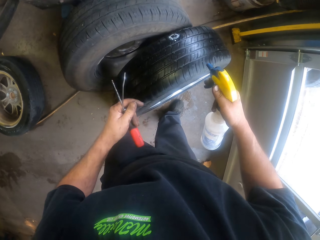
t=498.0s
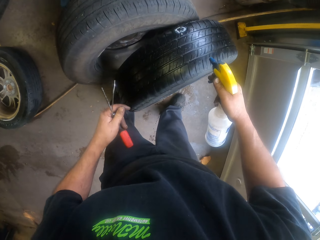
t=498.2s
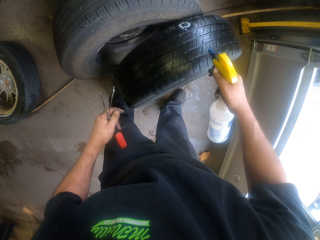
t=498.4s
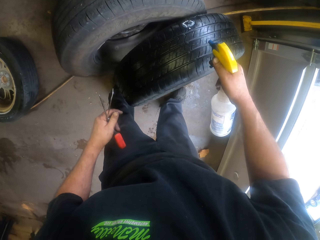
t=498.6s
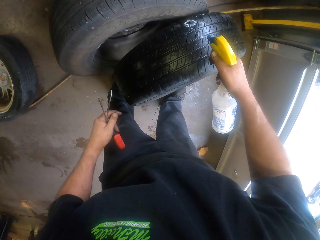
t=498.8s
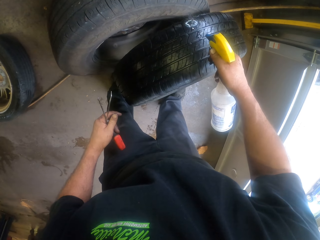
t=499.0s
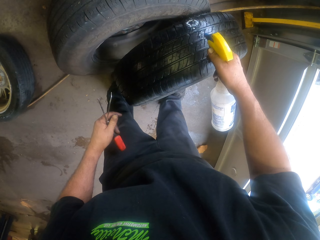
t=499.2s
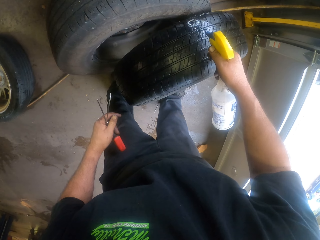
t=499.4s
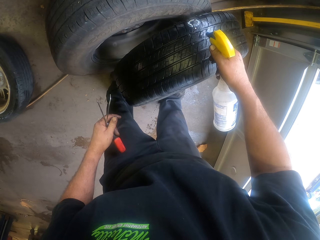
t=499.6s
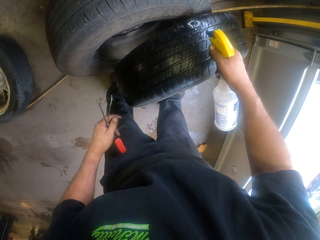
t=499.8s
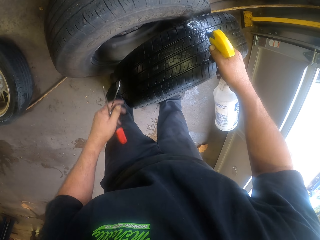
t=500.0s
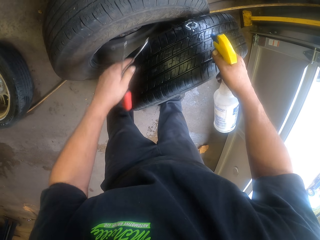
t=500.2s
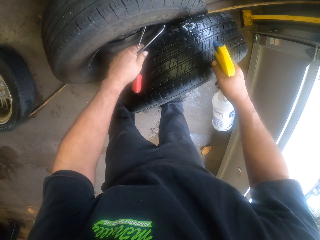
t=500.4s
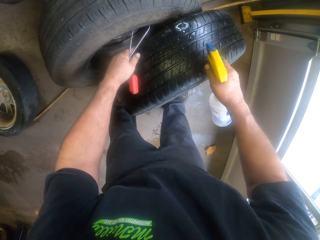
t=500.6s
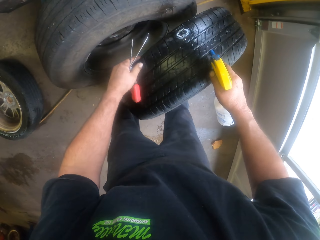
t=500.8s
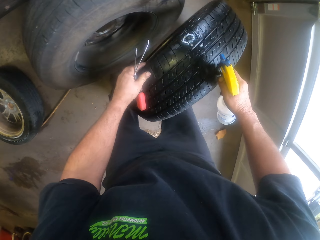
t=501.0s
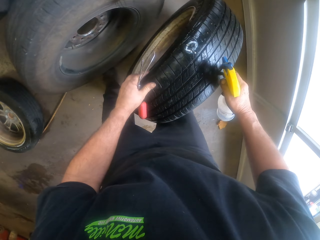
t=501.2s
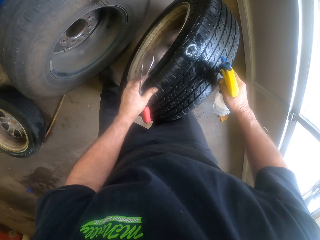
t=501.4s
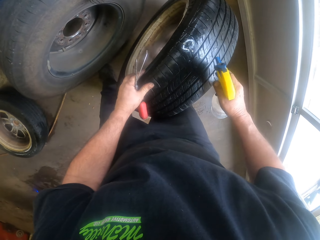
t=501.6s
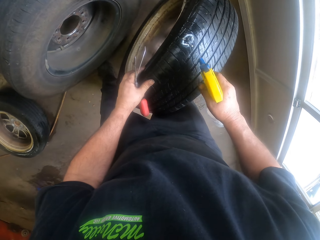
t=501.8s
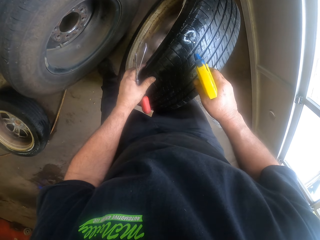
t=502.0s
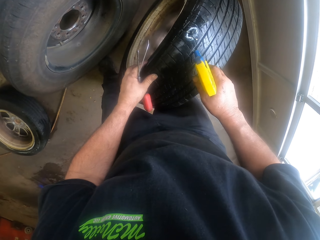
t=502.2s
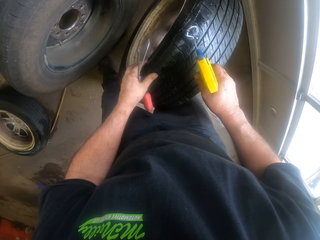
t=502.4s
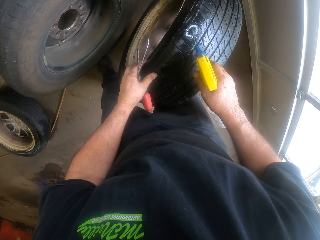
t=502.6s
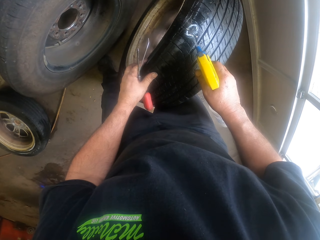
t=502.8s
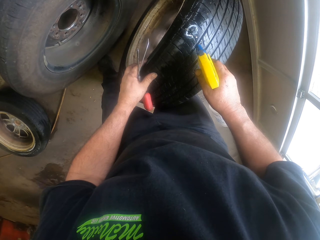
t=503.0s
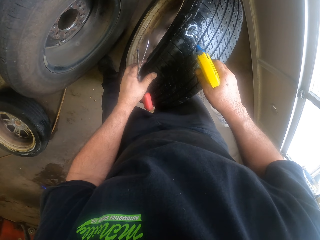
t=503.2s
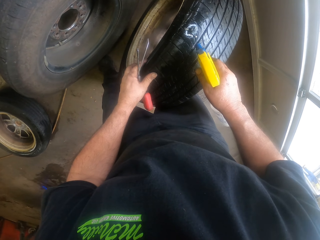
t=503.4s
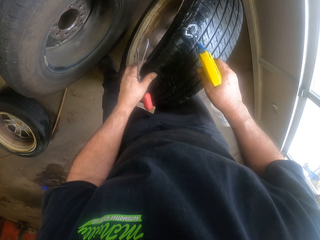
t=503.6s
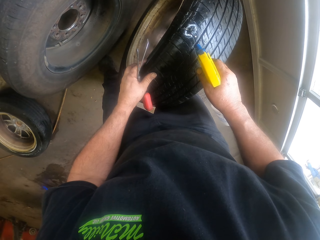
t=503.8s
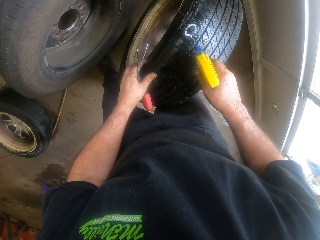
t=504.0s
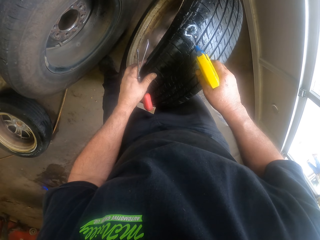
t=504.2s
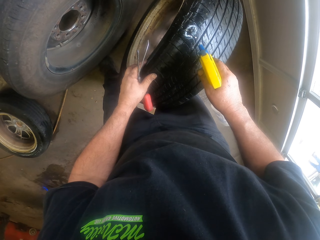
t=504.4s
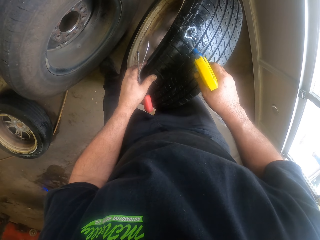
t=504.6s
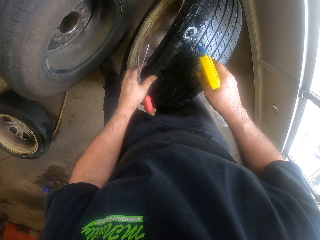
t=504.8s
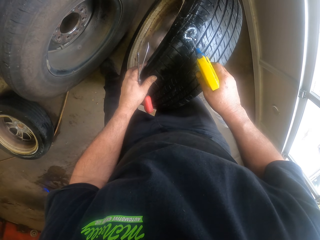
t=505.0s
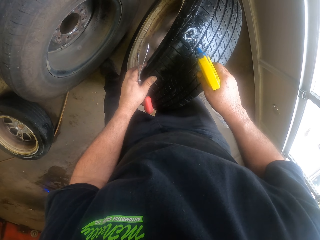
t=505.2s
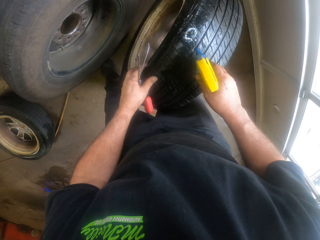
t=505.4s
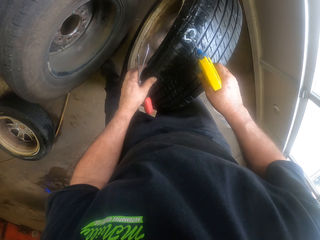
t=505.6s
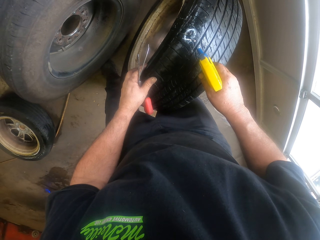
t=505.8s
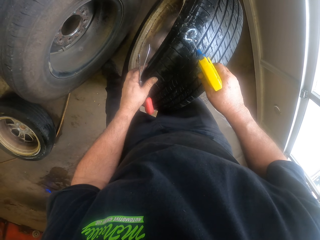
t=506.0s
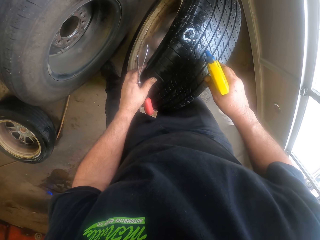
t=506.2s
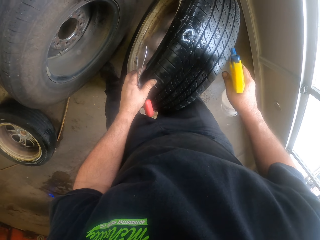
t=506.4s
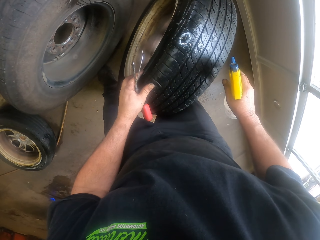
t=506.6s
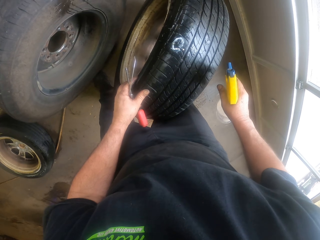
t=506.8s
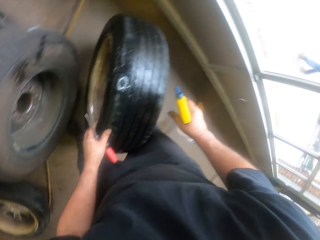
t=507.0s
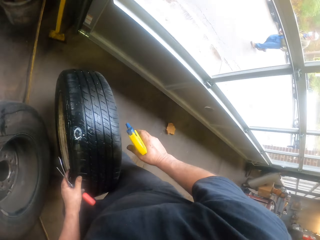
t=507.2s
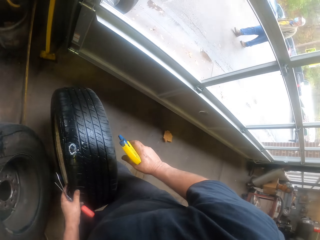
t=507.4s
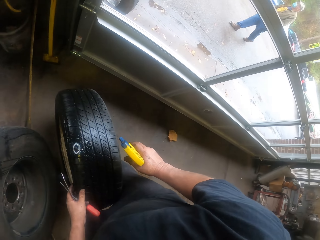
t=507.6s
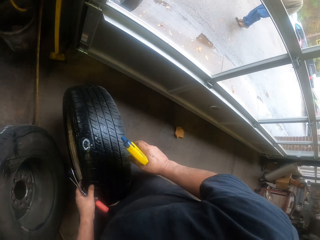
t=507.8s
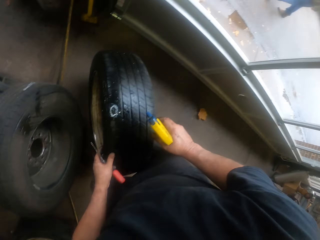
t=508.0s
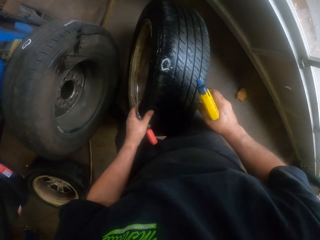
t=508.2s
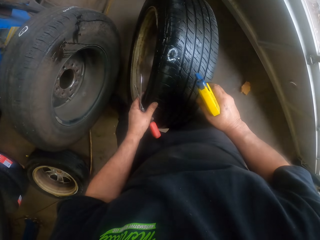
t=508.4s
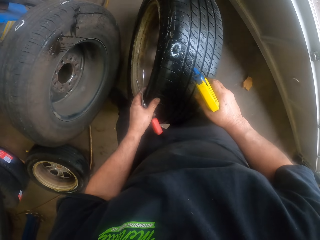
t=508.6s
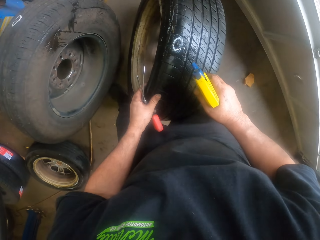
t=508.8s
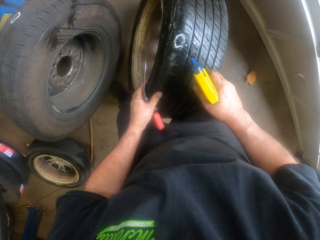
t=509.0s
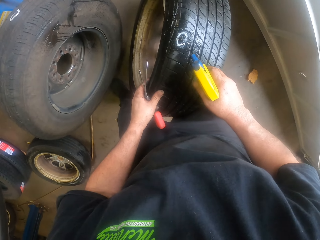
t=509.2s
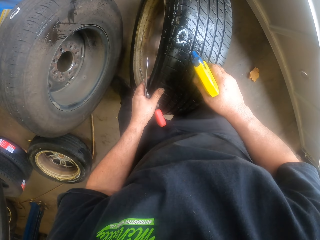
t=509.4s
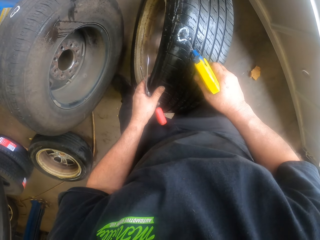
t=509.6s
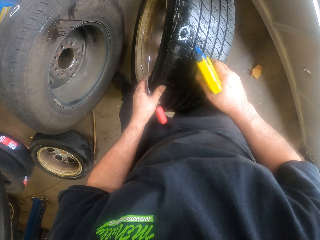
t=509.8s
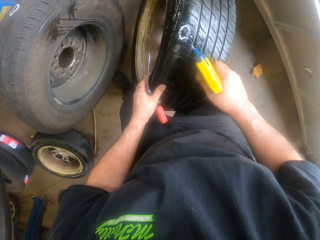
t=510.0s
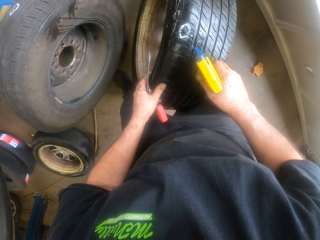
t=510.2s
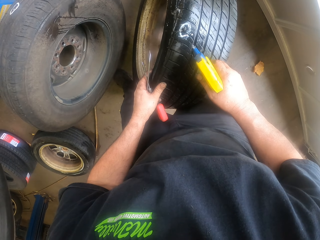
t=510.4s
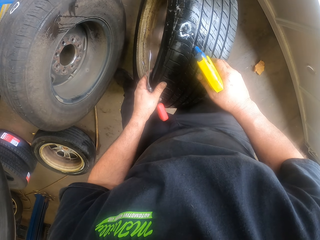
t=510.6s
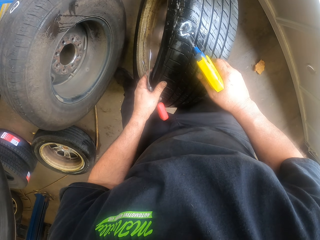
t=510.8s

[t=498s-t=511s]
The camera wearer sprays the tire. They move the tire. They spray the tire. They look through the window. They spray the tire.

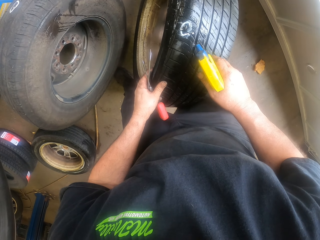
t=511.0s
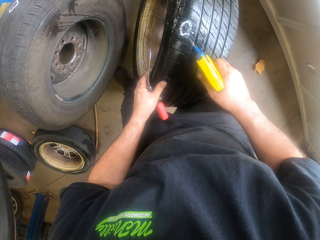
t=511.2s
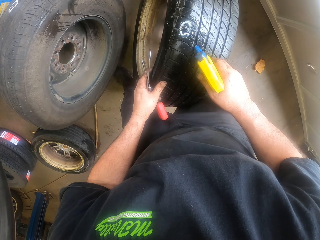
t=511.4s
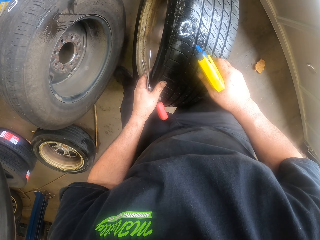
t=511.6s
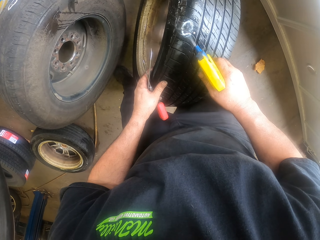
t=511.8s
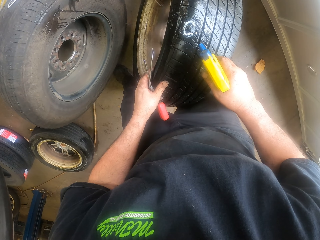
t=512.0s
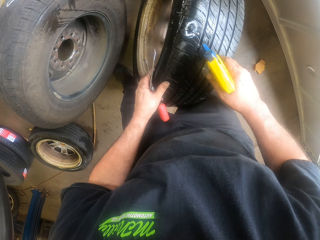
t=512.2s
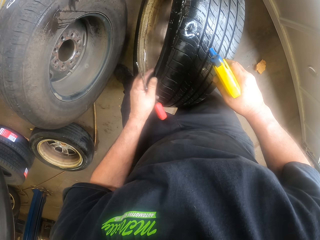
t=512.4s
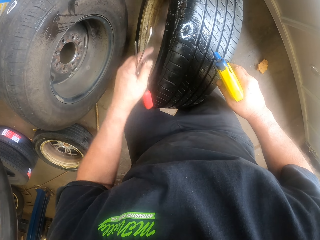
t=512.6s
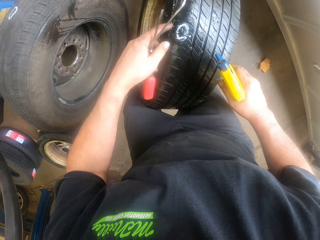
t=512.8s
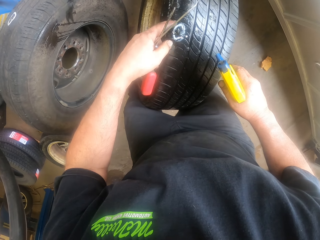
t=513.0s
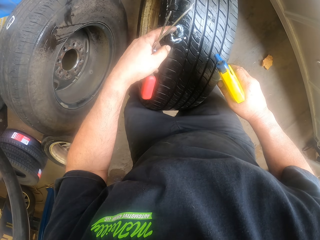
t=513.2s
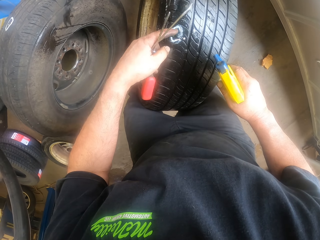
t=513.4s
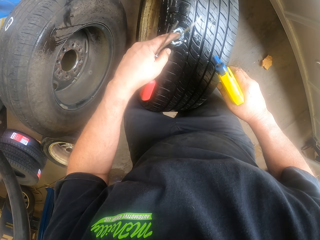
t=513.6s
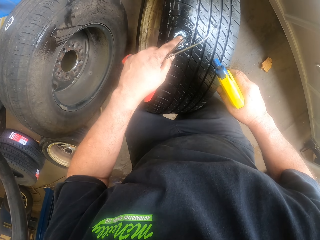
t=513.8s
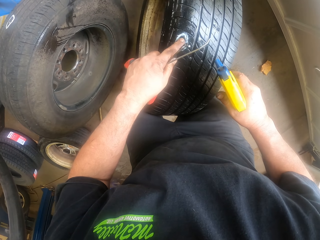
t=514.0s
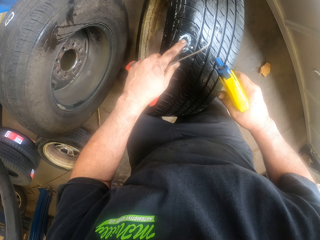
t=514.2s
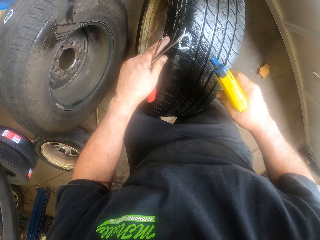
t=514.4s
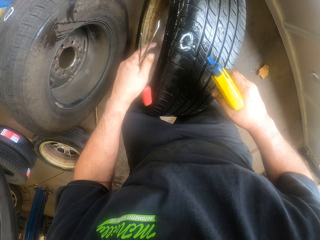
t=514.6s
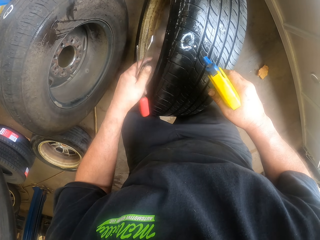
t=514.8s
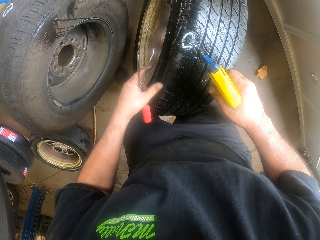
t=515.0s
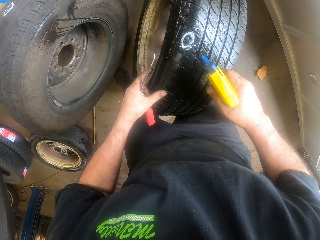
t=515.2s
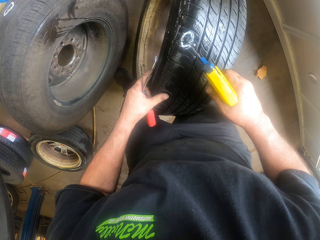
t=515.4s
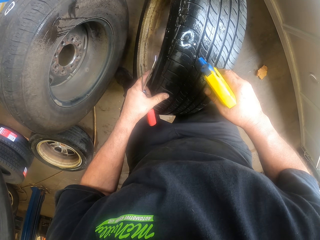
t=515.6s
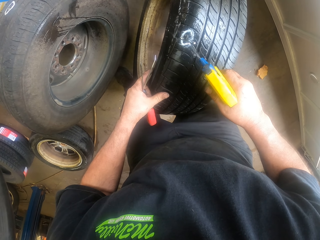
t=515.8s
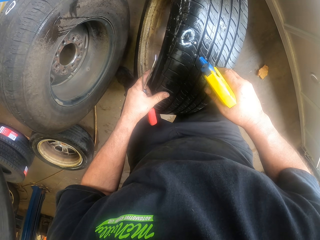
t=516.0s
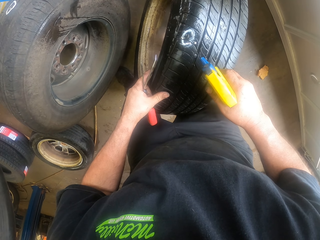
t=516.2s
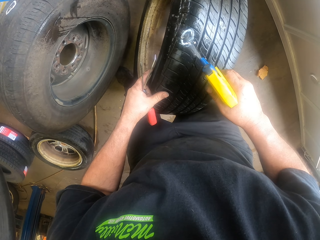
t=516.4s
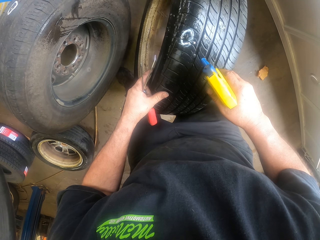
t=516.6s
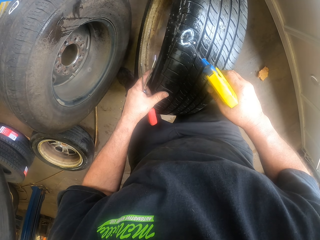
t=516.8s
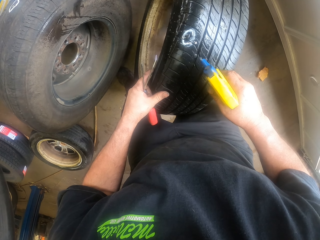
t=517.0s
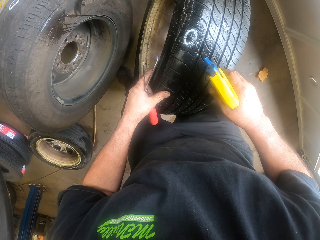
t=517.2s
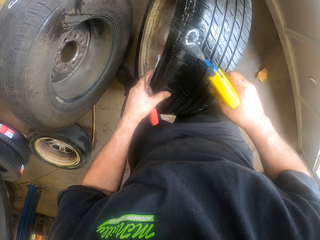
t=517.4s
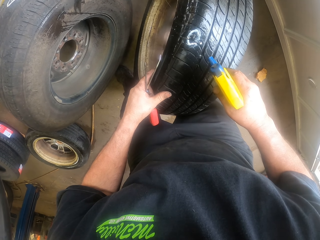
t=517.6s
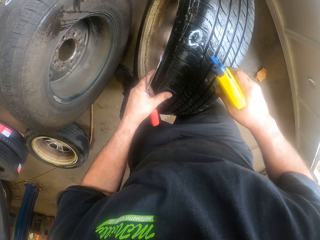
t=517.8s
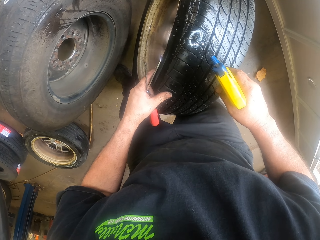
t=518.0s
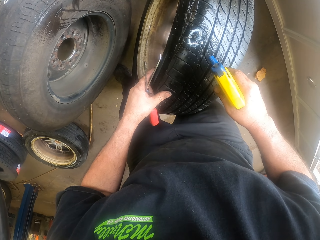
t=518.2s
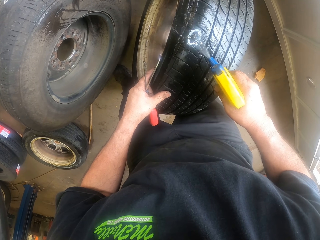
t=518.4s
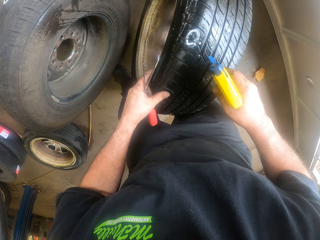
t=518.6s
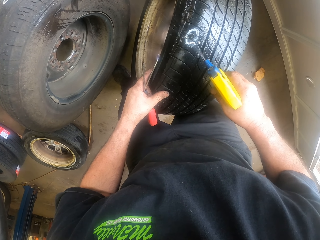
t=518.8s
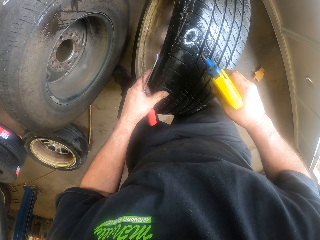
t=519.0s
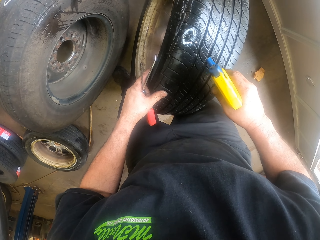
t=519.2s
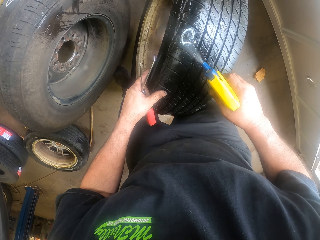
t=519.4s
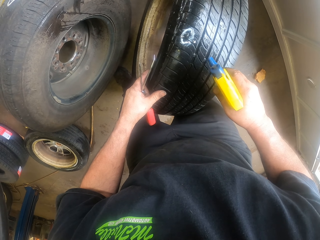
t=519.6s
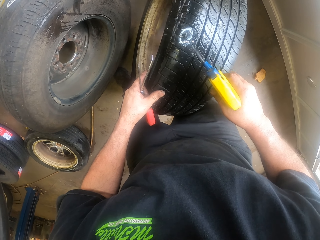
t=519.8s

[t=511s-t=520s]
The camera wearer touches the hole on the tire. They spray the hole on the tire.
